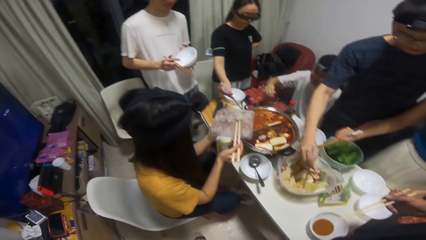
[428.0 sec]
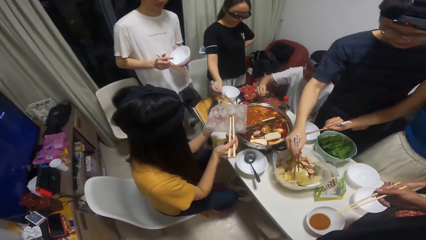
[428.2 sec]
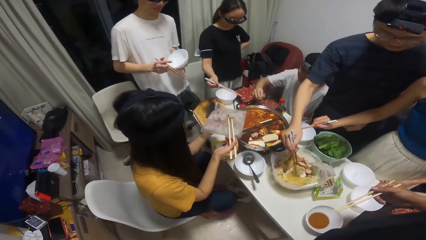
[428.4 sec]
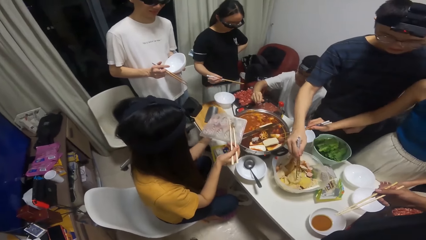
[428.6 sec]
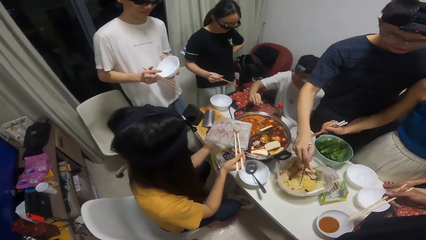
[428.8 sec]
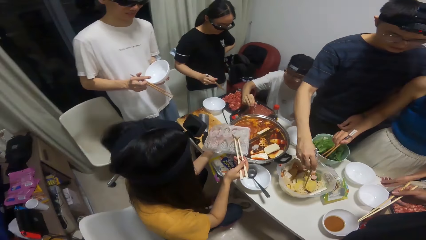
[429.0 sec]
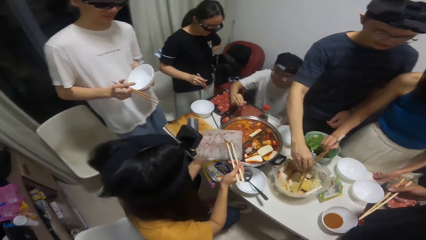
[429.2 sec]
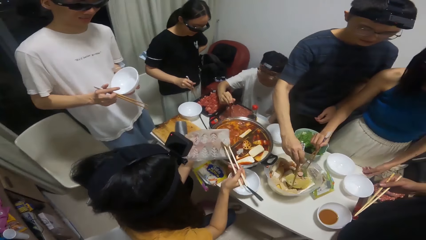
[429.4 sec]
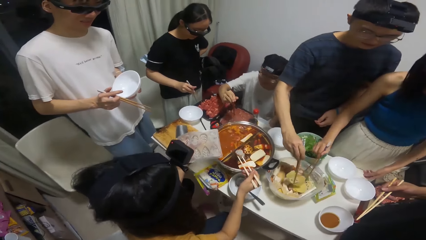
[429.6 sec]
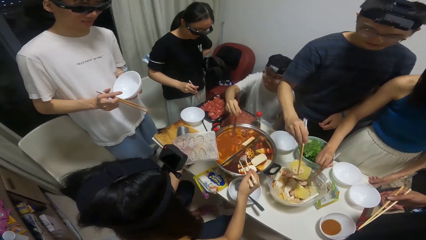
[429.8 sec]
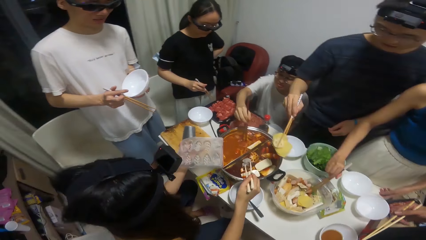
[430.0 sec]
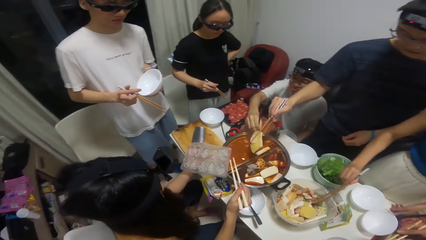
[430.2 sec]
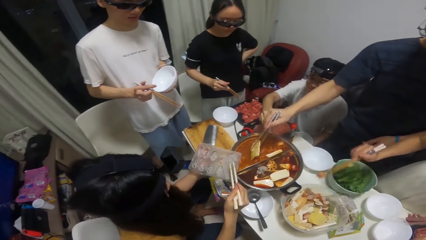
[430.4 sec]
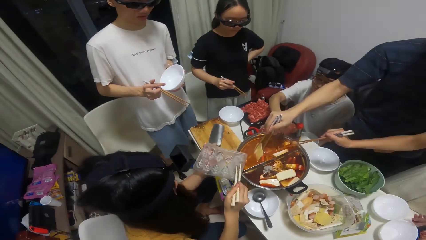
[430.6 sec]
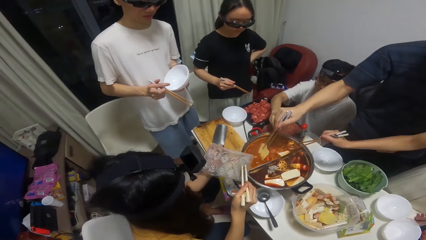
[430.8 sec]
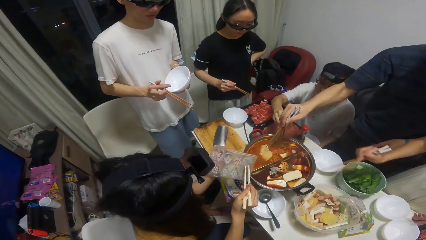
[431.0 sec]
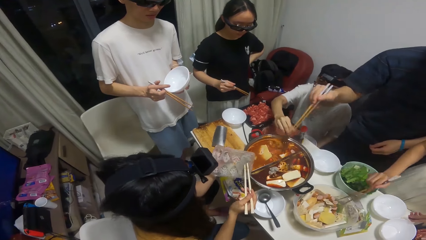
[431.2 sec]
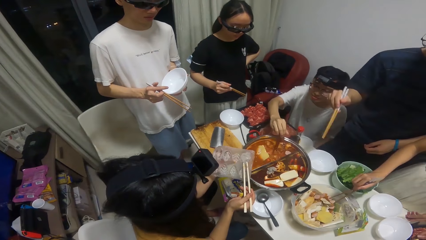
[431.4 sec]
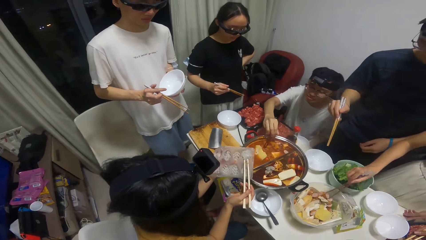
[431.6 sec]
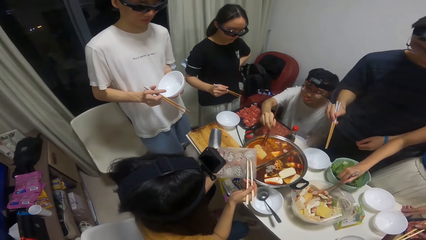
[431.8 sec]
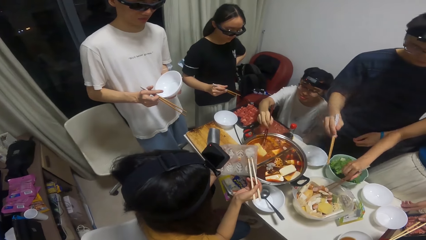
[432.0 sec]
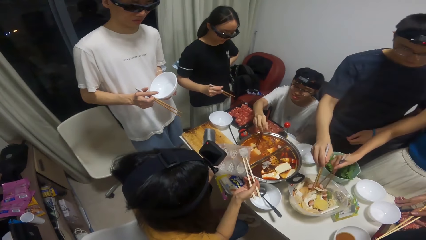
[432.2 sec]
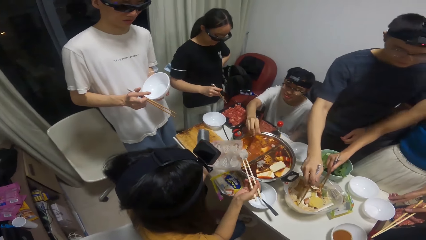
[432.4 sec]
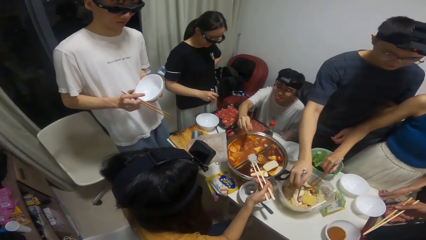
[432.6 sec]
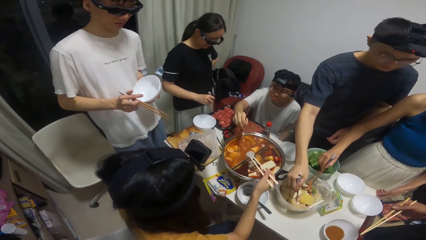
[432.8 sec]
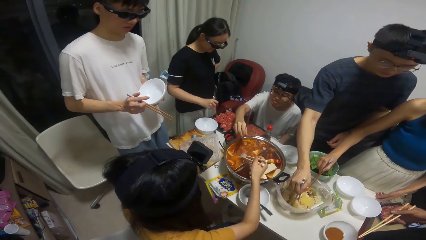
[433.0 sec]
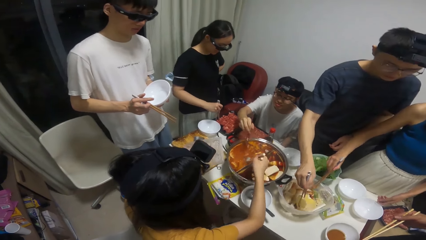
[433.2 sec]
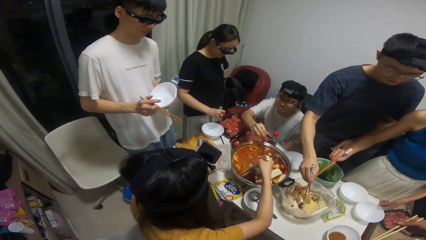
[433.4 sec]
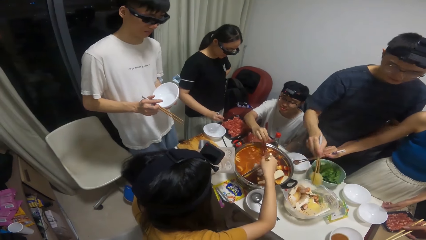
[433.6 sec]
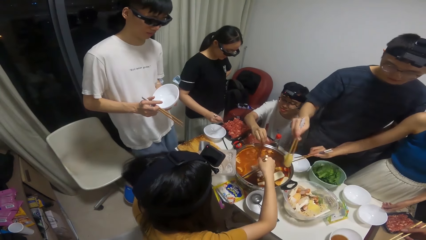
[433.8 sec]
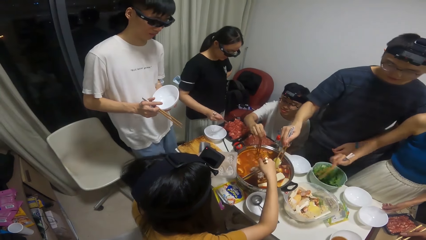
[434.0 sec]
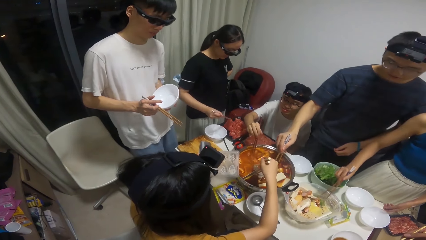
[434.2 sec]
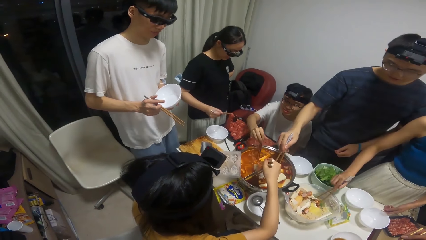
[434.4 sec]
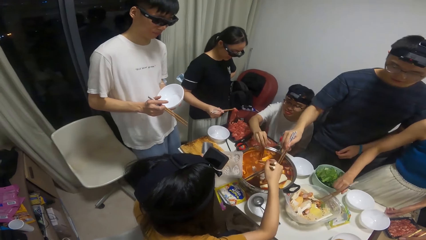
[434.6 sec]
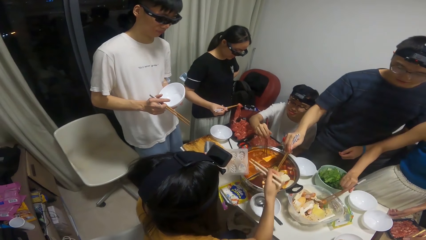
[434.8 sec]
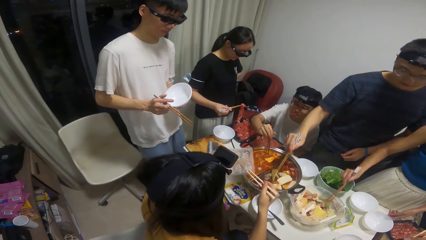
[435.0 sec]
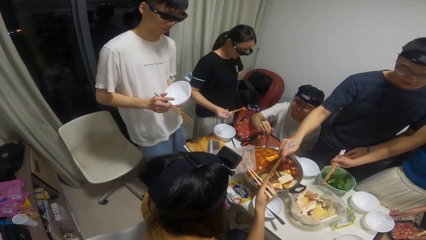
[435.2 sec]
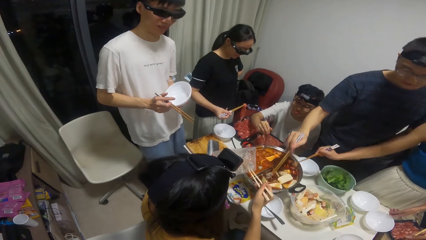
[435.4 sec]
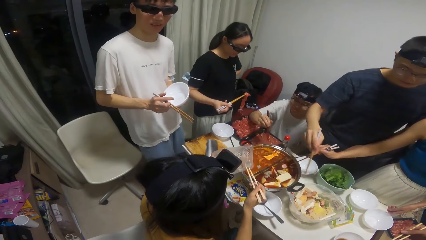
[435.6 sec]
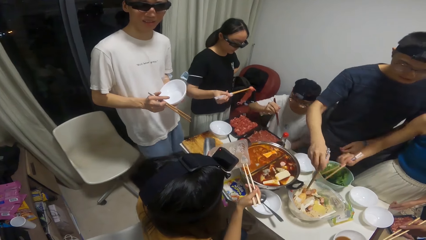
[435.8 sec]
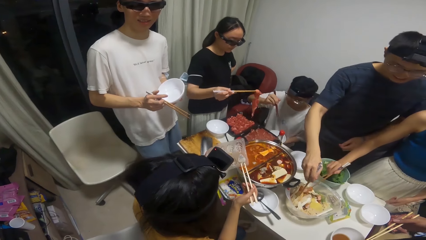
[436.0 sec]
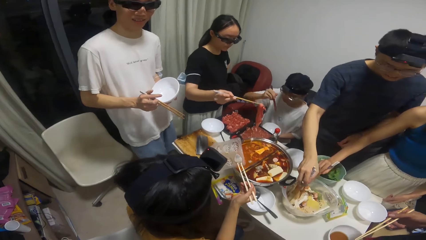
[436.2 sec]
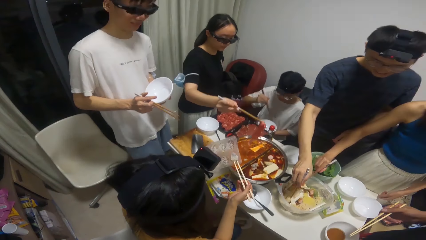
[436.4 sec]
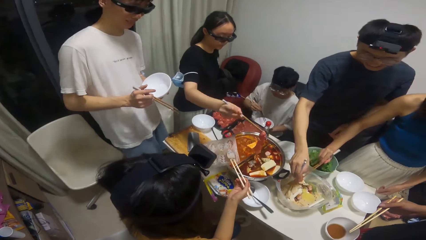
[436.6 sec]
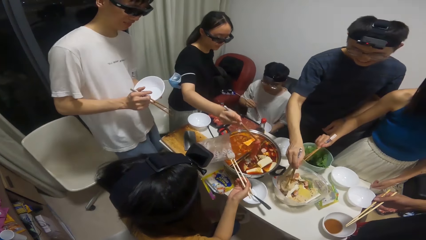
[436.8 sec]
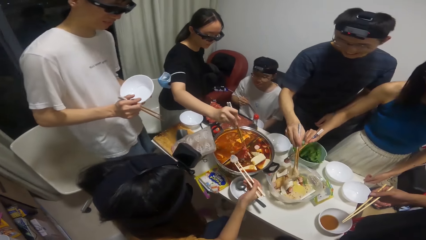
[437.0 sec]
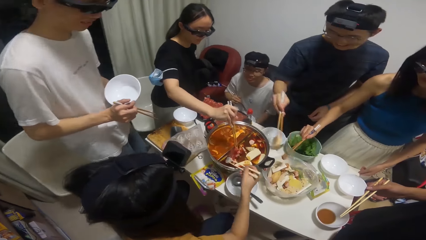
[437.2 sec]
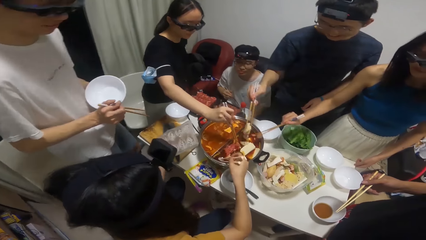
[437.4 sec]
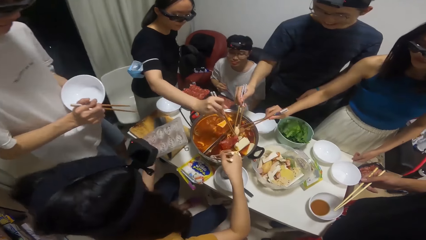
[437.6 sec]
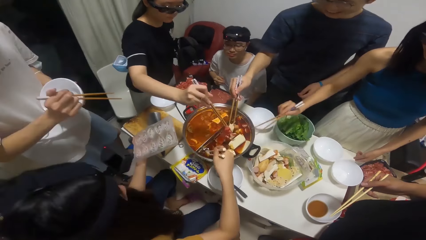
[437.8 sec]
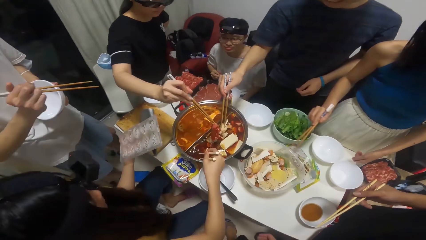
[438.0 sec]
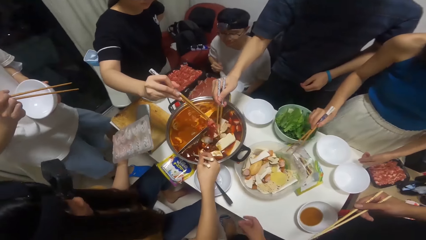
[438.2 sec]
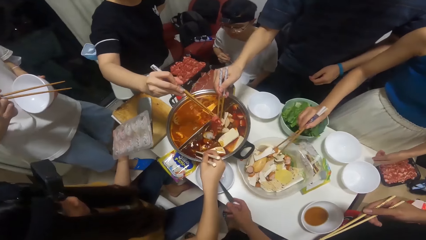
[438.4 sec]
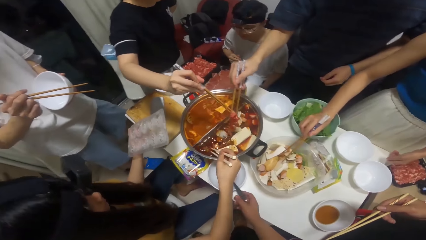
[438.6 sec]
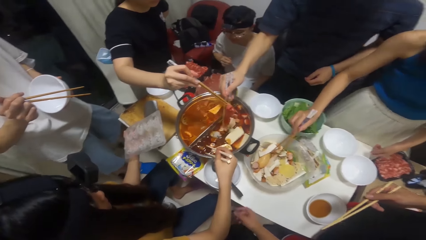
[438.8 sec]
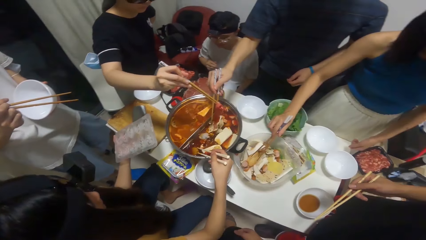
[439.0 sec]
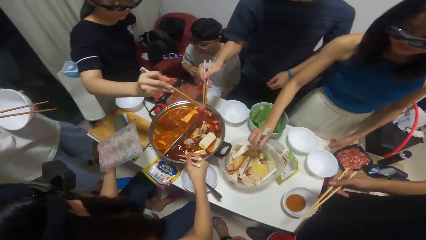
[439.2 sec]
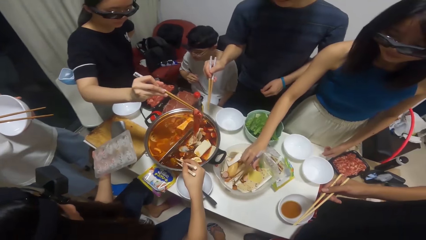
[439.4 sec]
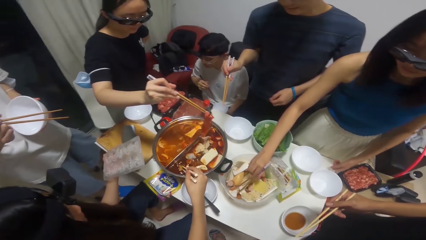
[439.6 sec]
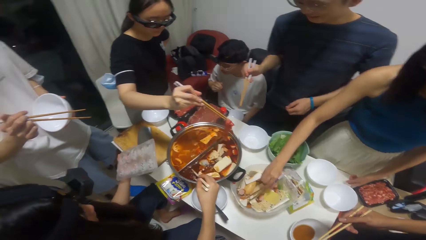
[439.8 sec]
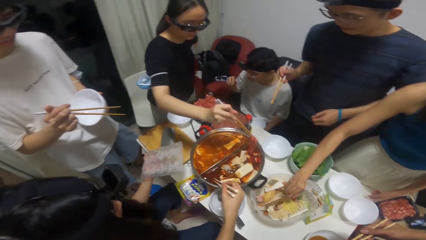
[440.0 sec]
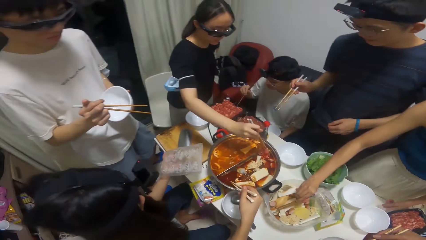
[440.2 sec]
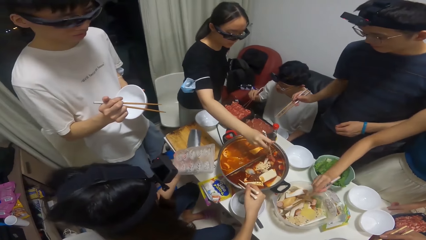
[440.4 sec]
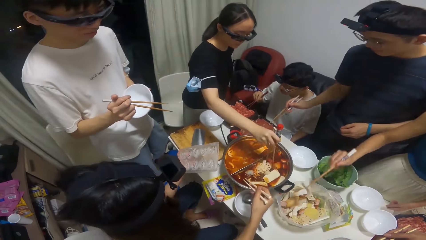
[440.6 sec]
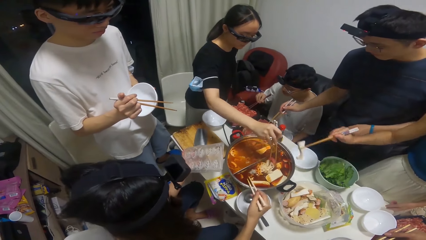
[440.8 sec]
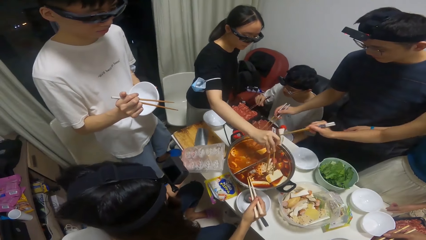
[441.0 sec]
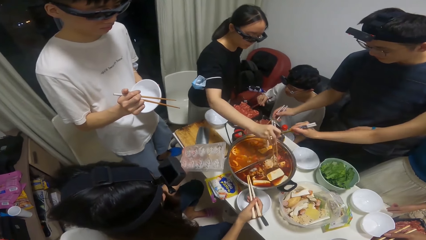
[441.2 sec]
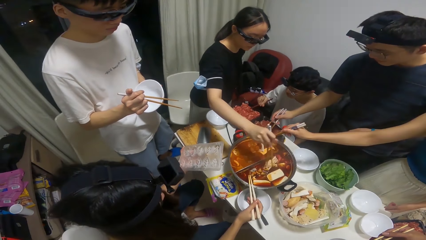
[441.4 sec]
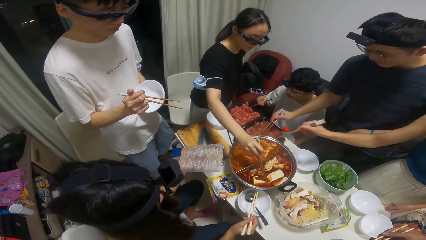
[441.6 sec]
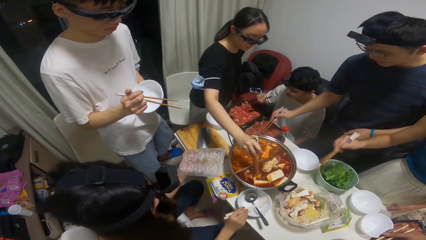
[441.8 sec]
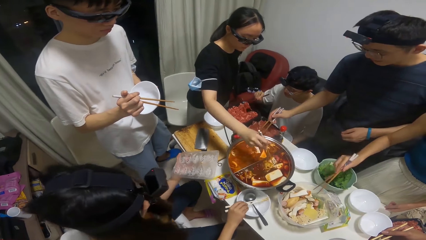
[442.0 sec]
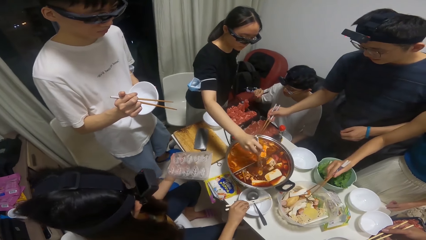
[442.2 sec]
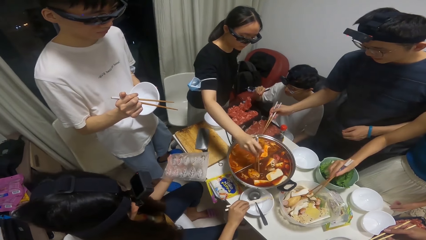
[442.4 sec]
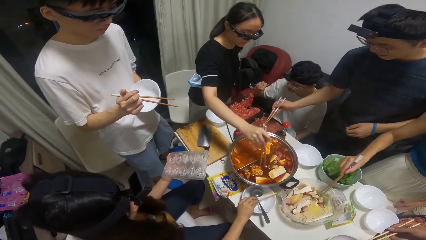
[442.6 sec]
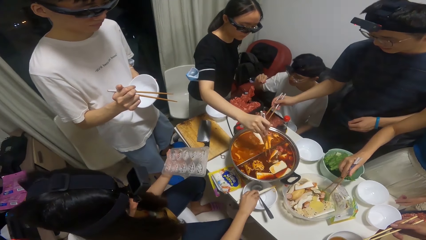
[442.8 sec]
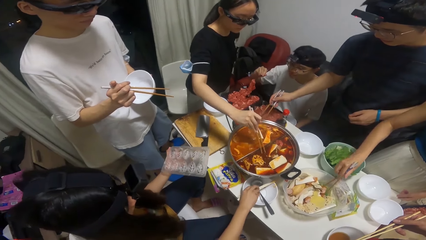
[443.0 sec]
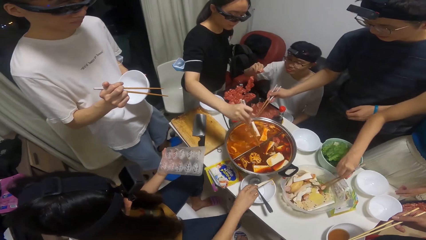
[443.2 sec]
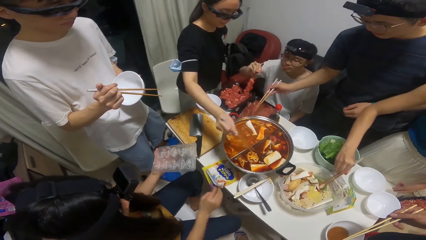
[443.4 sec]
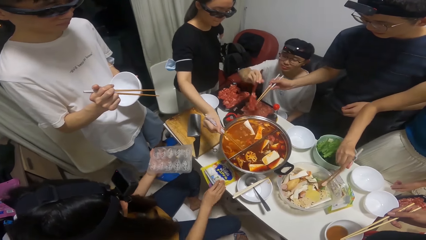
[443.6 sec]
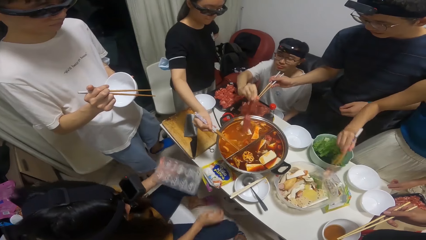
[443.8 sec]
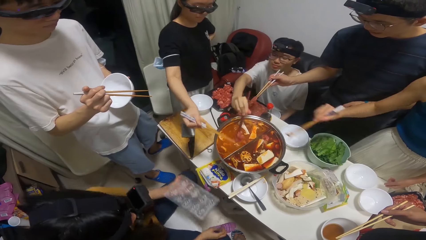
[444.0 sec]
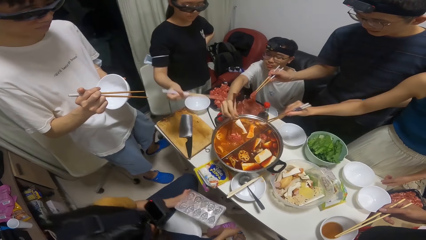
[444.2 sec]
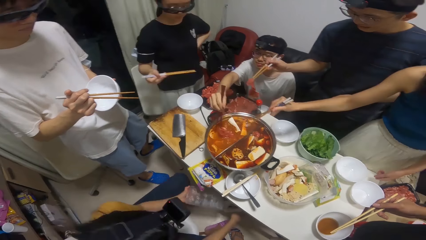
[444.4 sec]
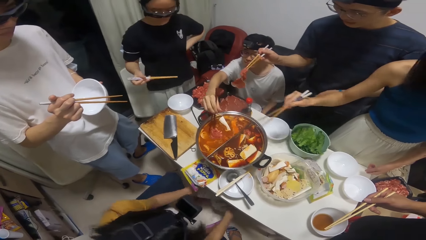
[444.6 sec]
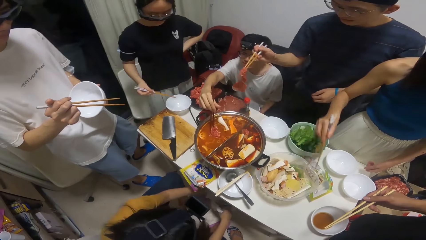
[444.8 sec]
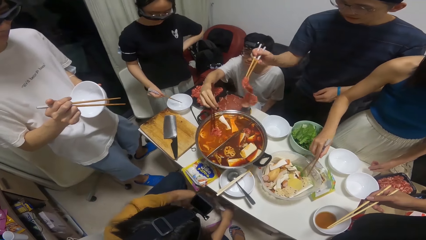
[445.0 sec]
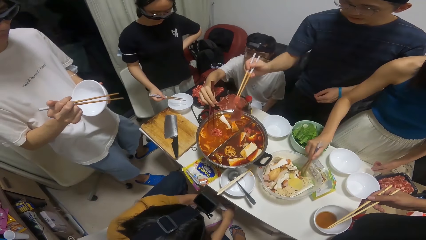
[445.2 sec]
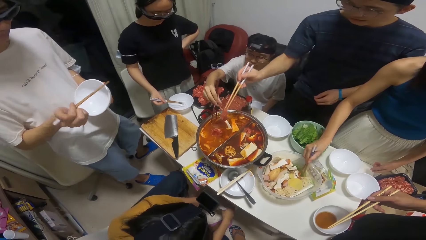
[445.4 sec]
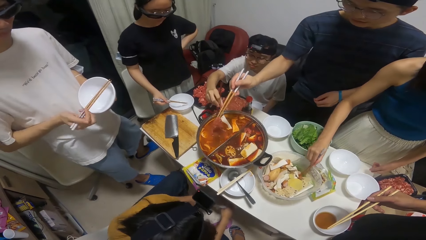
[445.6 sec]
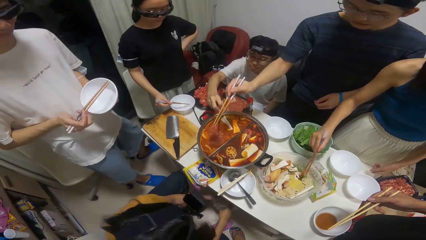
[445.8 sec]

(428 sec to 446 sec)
A man stirs the pot of soup with the chopsticks. A woman takes some meat from the bowl on the table. Another woman takes a mixture from the pallet with the chopsticks in her hands. The first woman puts the meat into the pot of soup on the cooker. The second woman puts the mixture into the pot of soup on the cooker on the table. Another man holds some chopsticks in his hand. The first woman stirs the pot of soup with the chopsticks. The second woman puts the chopsticks on the plate on the table. The first man takes some meat from the bowl on the table with the chopsticks and puts the meat into the pot of soup on the cooker on the table.
